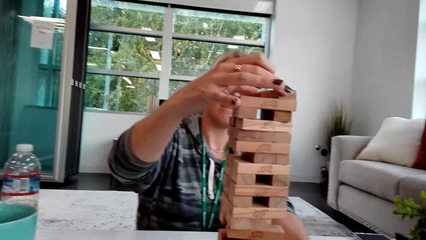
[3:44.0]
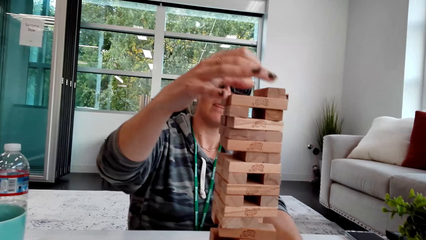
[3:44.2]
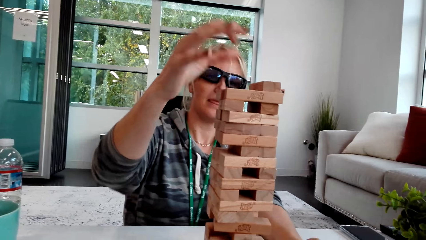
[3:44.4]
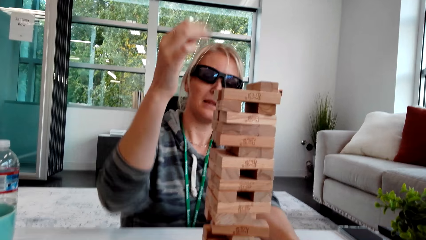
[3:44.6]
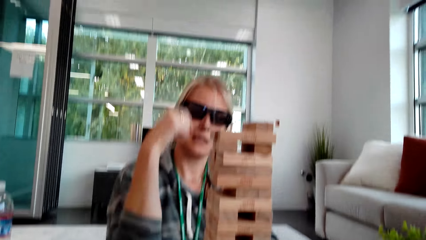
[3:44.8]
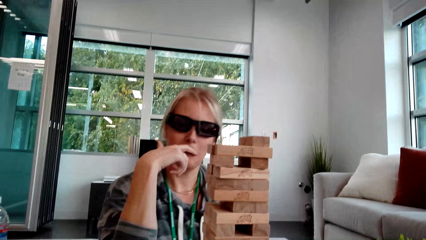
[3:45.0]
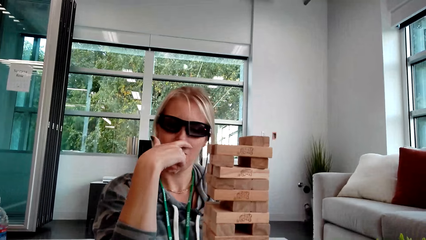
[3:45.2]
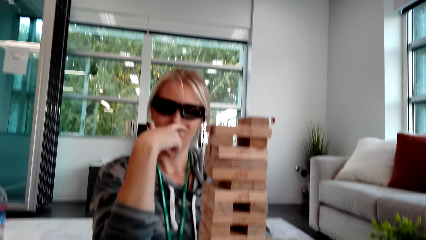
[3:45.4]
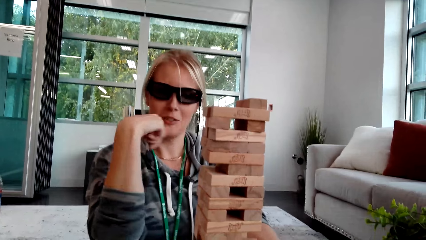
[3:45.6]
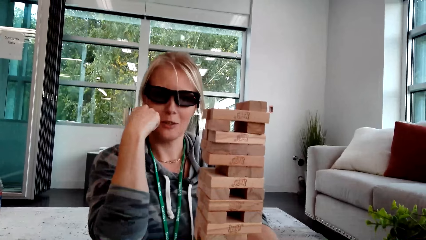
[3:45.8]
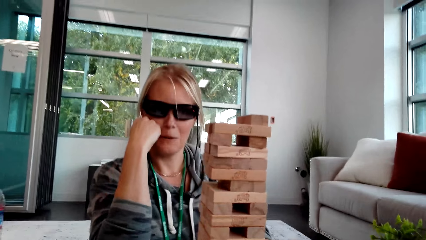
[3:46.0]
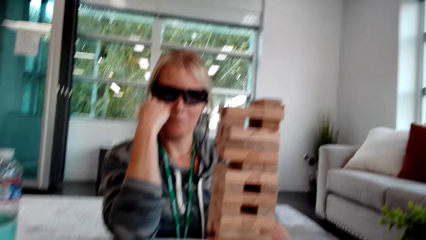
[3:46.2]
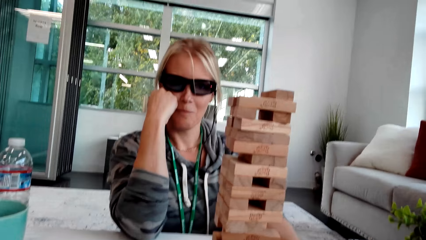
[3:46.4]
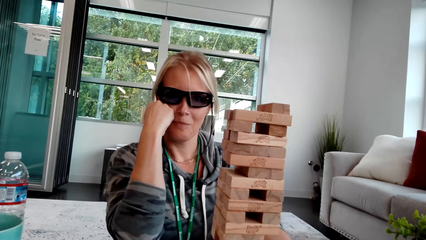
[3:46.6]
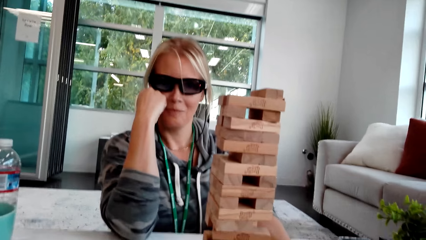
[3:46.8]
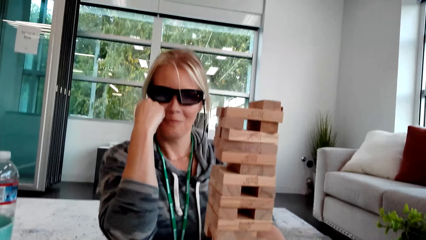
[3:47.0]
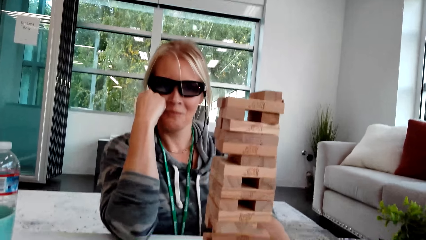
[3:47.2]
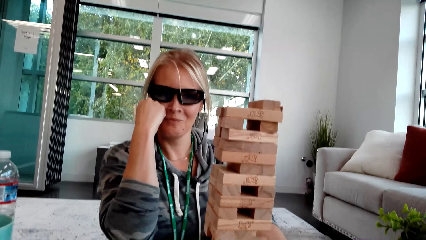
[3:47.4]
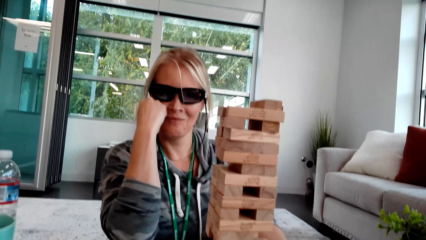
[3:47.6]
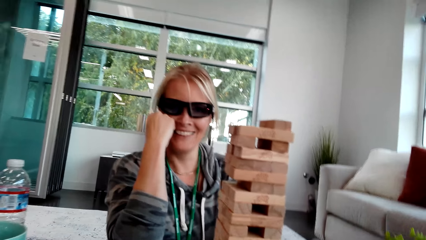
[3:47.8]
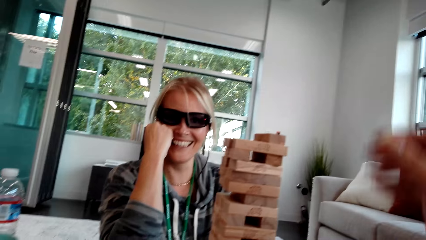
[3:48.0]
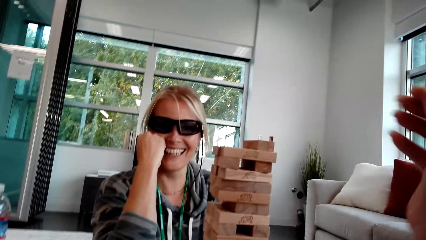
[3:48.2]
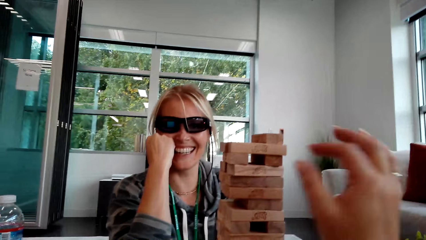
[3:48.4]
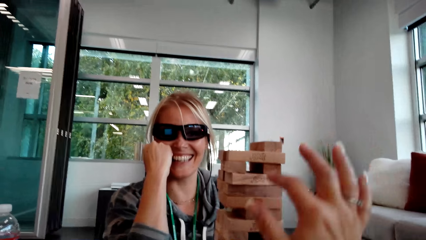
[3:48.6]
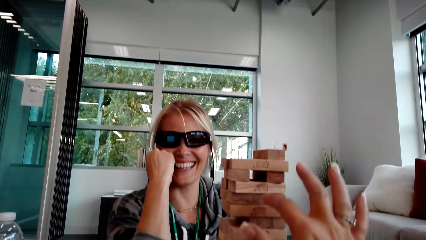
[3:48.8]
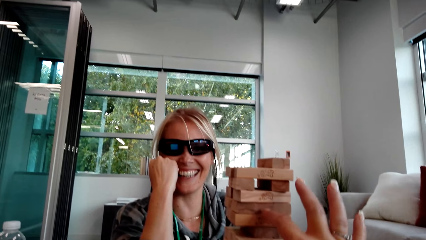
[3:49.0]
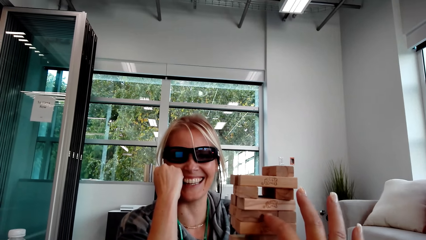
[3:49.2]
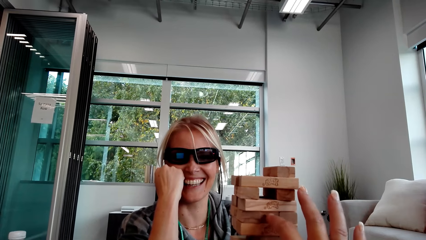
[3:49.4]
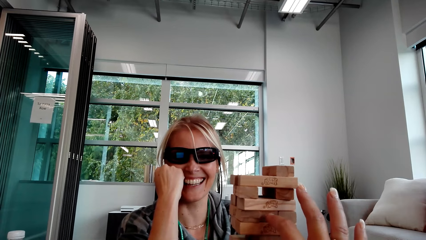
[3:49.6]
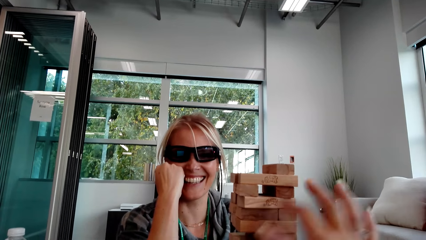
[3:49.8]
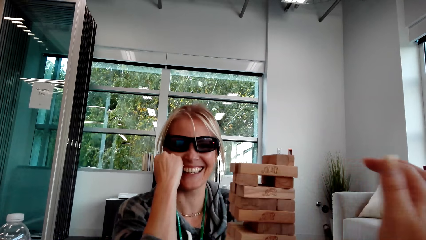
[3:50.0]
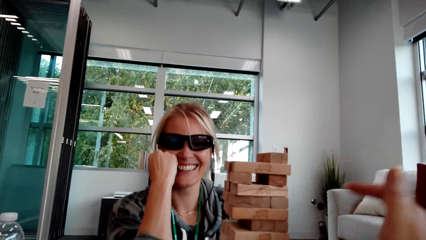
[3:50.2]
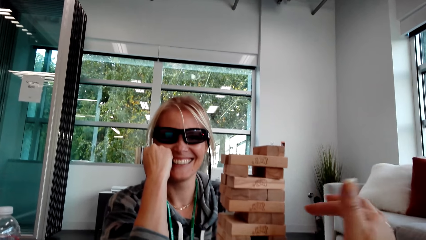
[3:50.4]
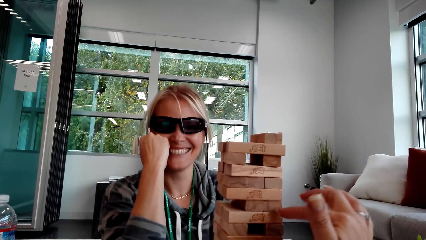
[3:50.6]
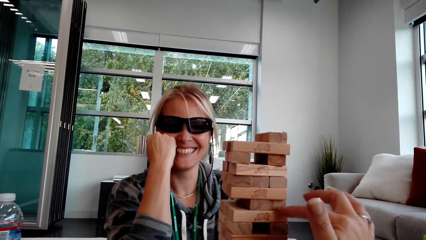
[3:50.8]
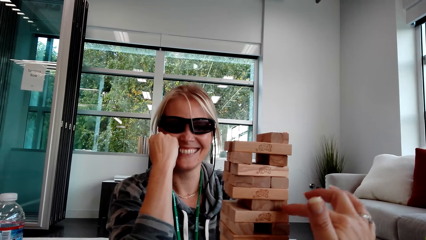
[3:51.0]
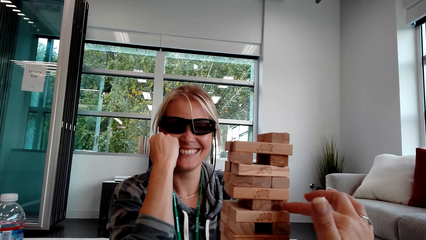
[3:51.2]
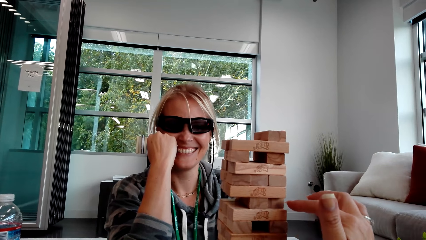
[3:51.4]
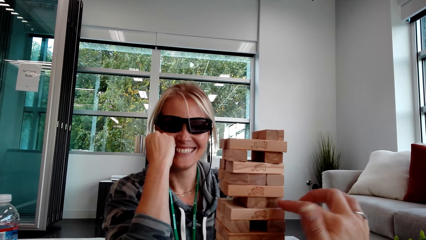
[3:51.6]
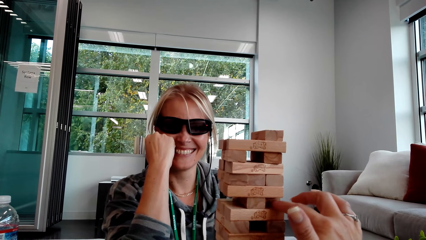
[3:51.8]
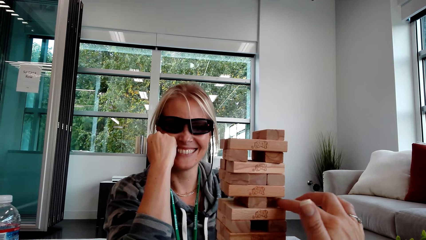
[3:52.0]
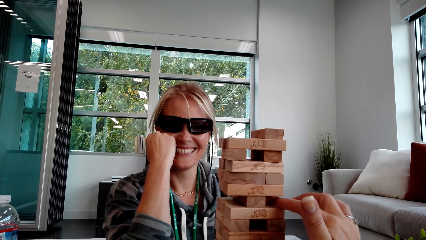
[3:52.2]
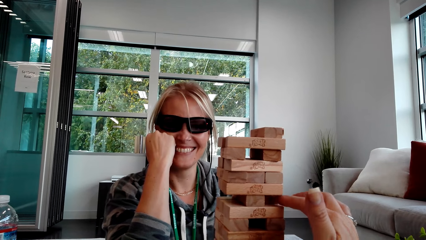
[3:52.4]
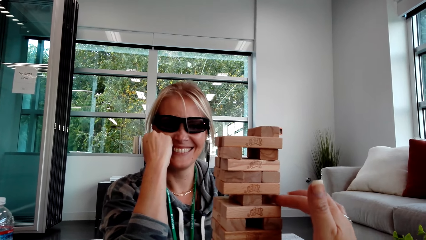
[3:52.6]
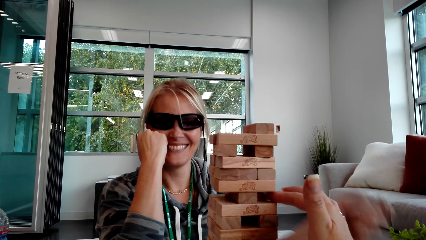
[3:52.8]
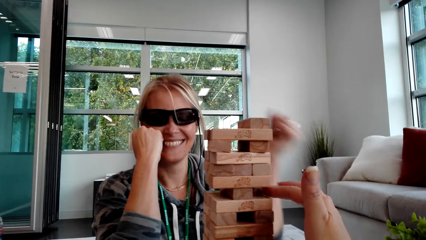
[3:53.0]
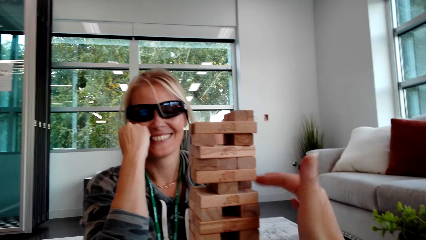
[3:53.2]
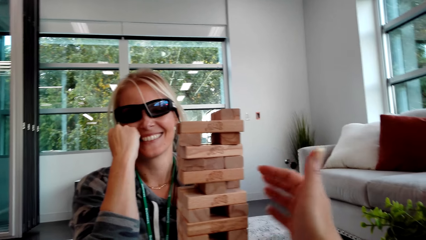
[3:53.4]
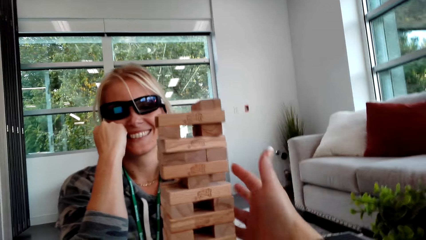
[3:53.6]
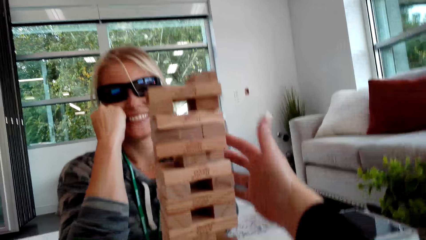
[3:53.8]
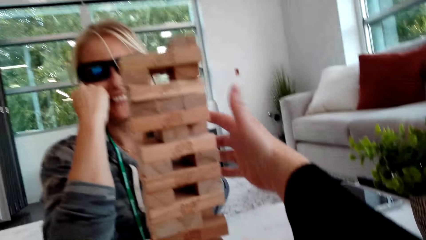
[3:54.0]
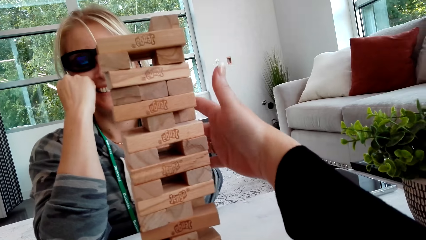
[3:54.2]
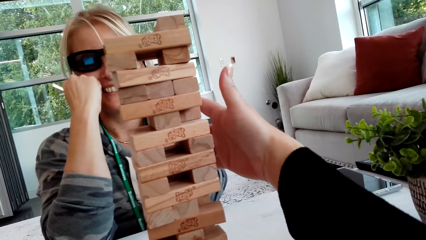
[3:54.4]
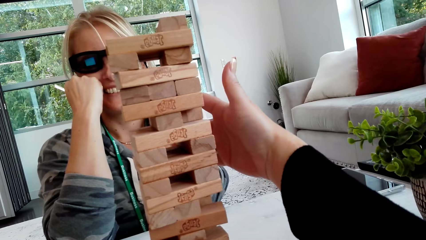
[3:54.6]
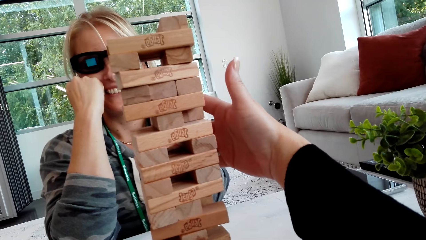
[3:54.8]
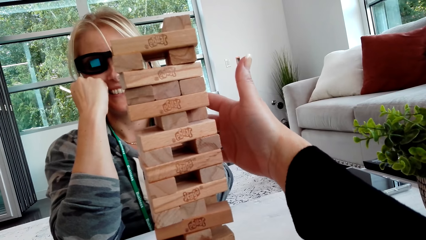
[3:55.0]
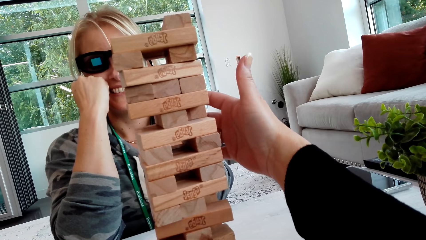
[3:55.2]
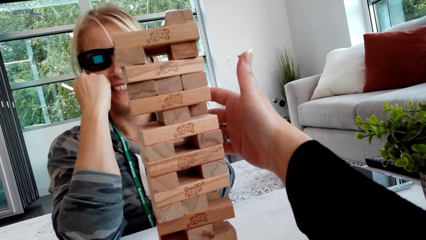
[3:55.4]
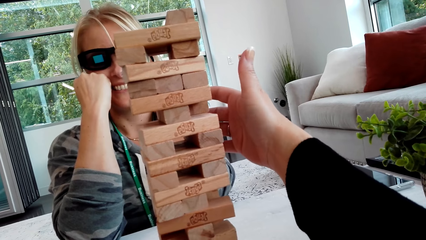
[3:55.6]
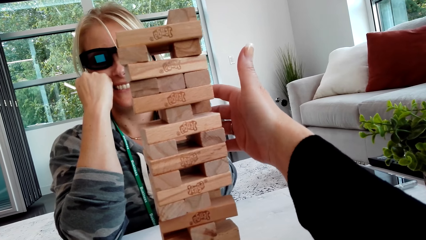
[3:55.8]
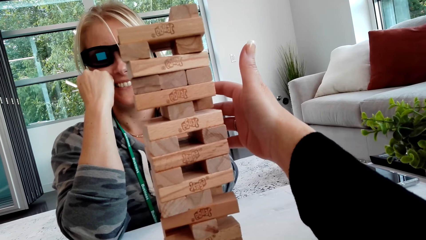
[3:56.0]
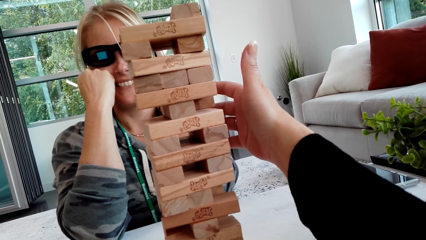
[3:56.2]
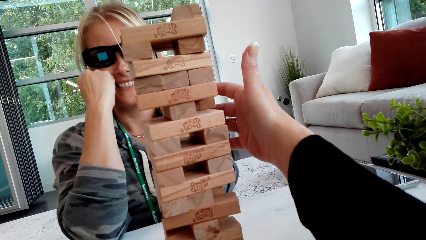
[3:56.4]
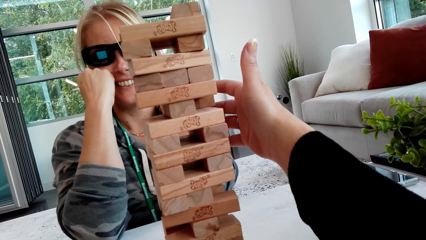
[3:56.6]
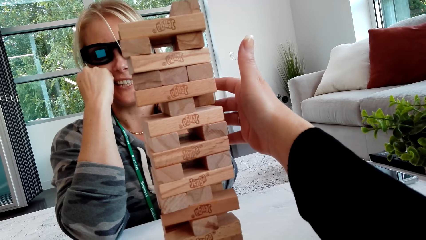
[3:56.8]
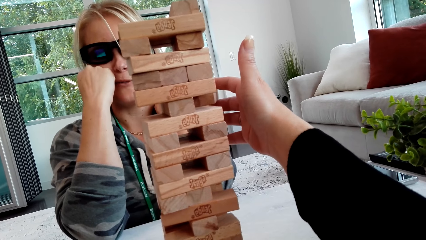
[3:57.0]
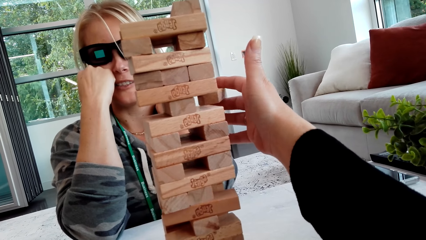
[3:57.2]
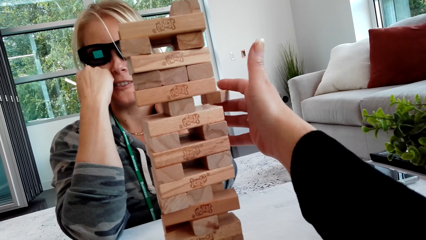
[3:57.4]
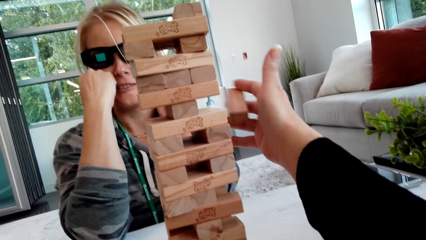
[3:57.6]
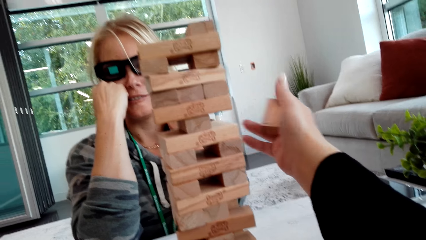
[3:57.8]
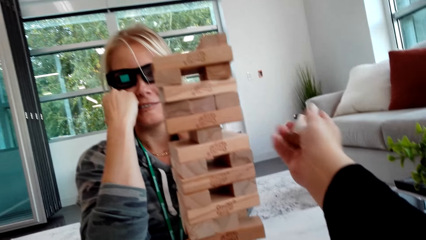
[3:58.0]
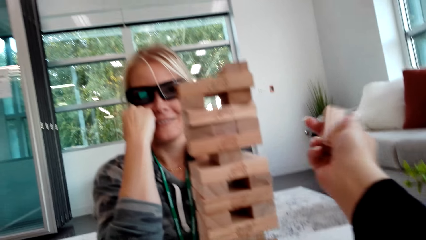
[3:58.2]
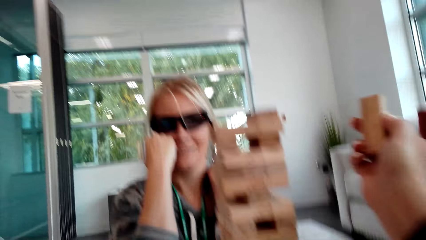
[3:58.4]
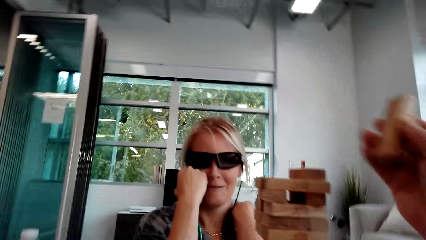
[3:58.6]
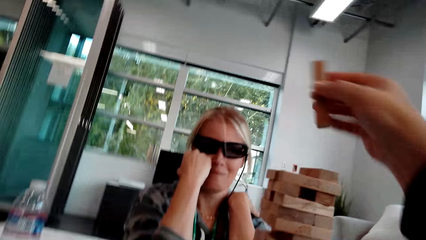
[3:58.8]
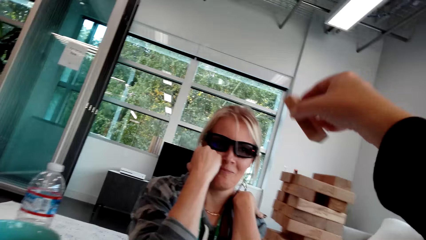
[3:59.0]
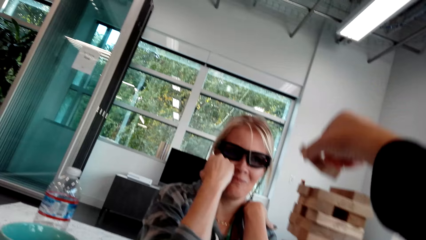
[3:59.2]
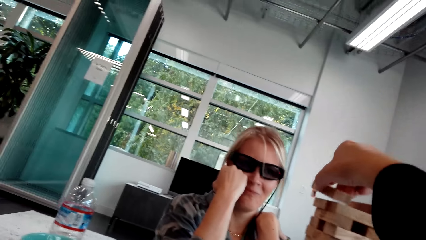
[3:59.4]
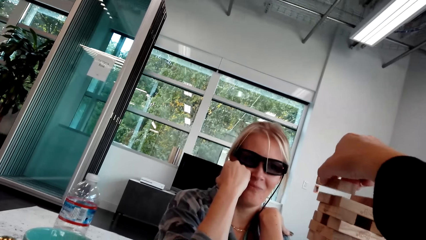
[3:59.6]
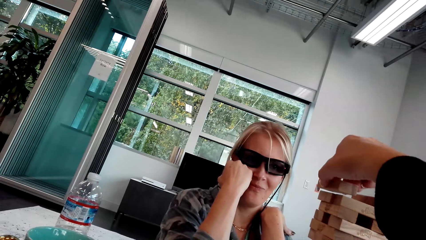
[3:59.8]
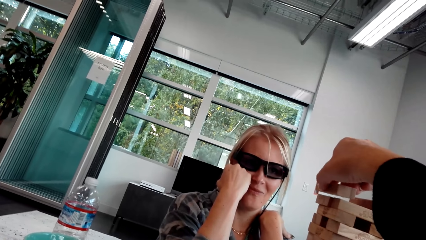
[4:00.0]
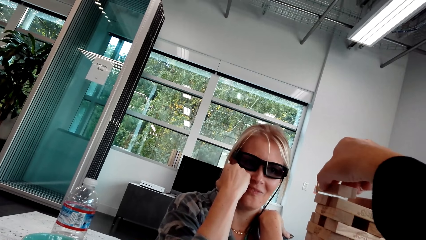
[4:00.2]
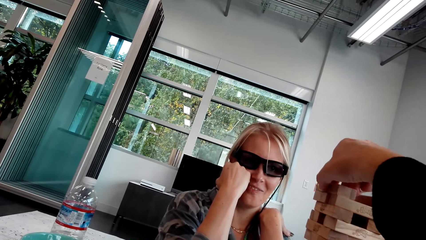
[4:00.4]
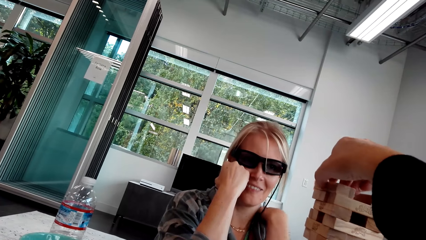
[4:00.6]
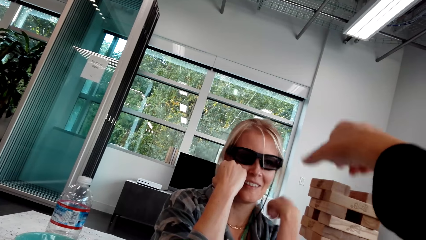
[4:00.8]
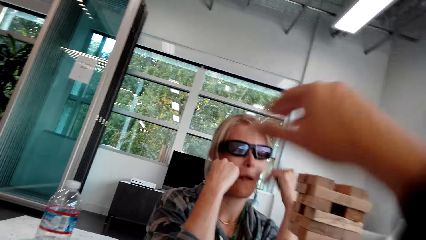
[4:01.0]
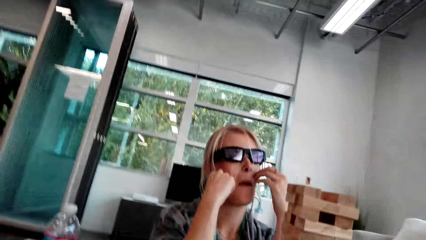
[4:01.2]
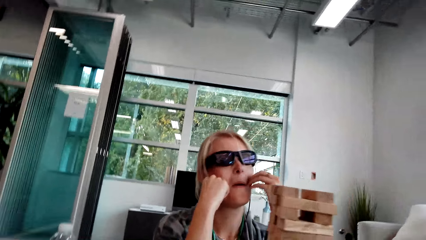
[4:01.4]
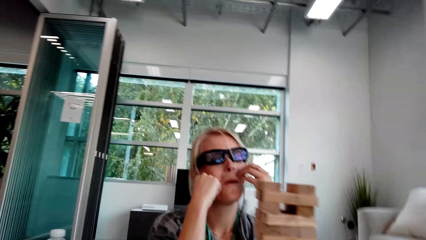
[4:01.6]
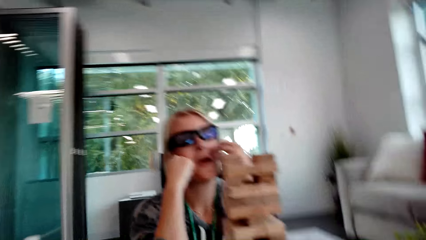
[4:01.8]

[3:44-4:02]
A woman puts a block on other blocks. The camera wearer talks. They lift the hand. Another woman laughs. The camera wearer moves the hand. A third woman touches the blocks. The camera wearer picks up the wood. The third woman holds the block. The camera wearer drops the wood. The third woman places the block on the other blocks.
